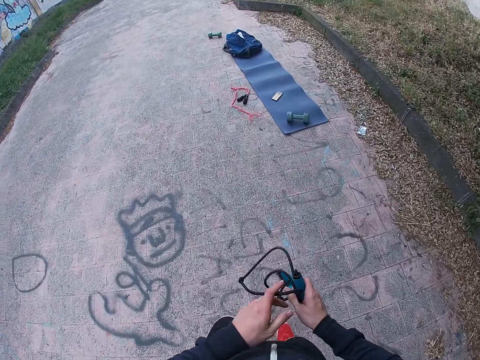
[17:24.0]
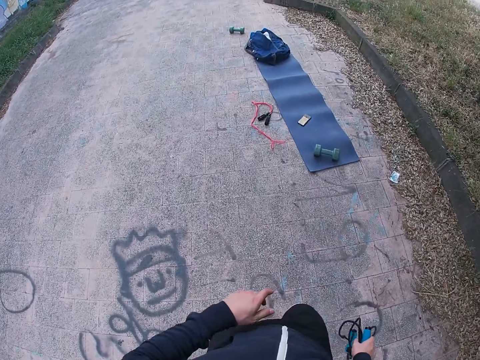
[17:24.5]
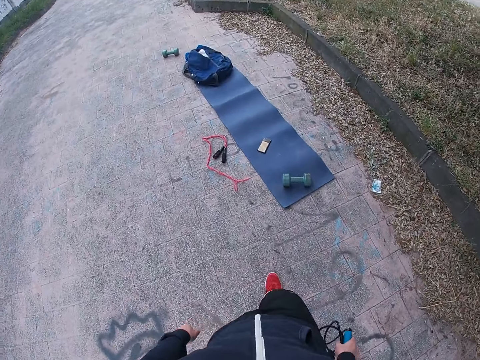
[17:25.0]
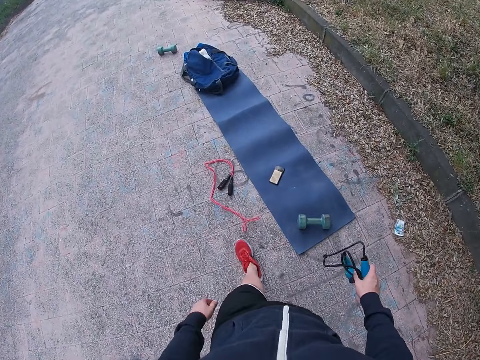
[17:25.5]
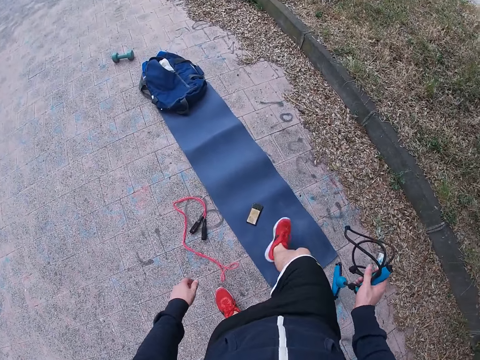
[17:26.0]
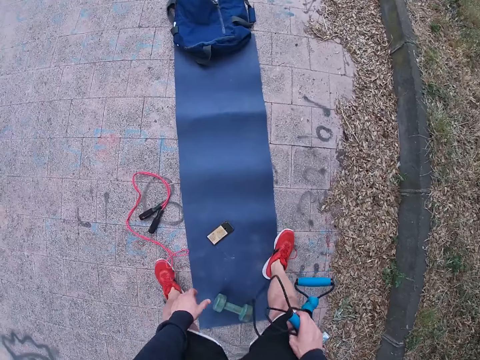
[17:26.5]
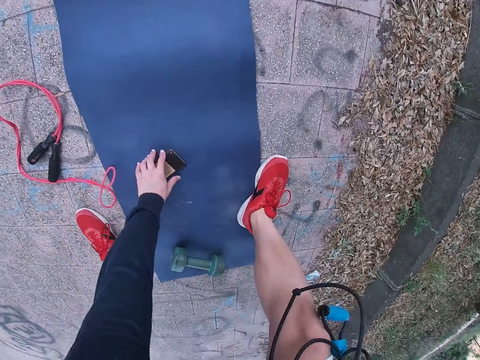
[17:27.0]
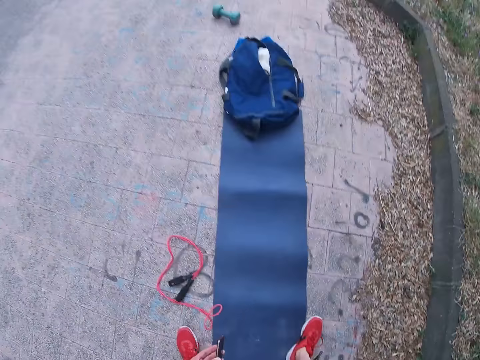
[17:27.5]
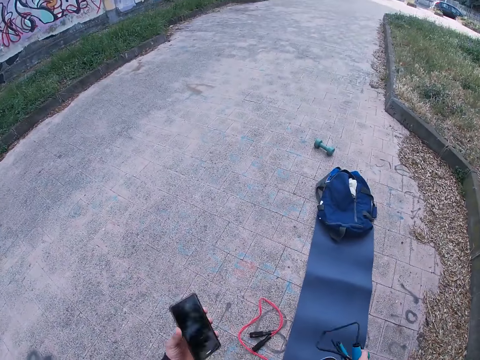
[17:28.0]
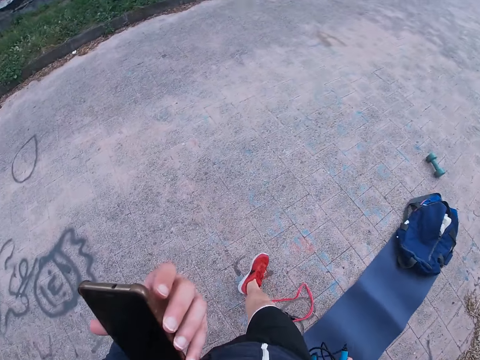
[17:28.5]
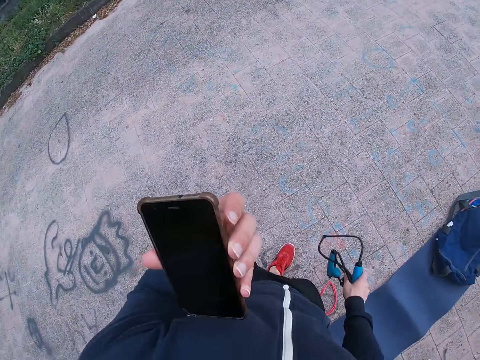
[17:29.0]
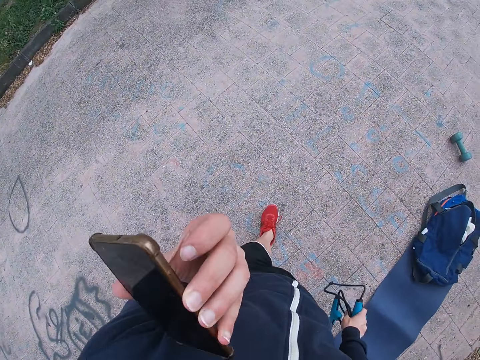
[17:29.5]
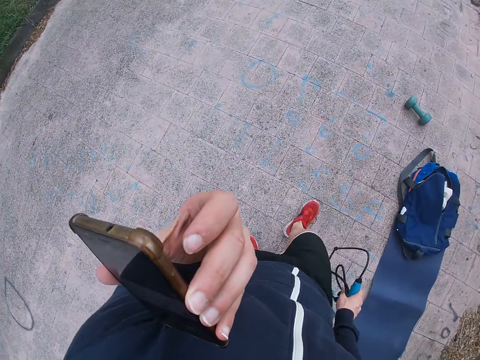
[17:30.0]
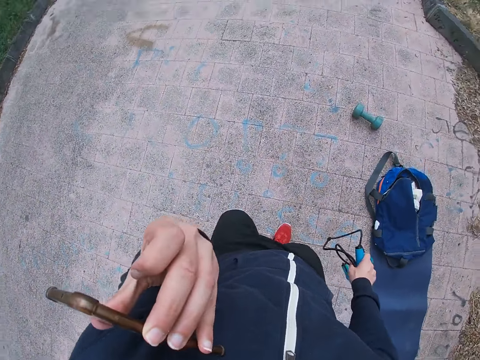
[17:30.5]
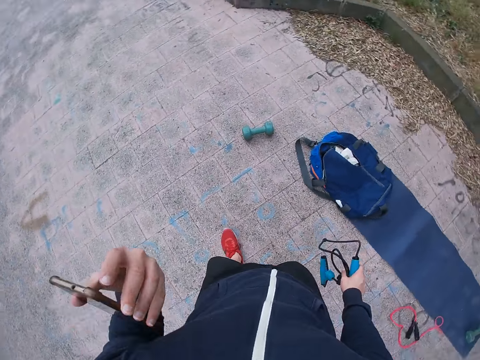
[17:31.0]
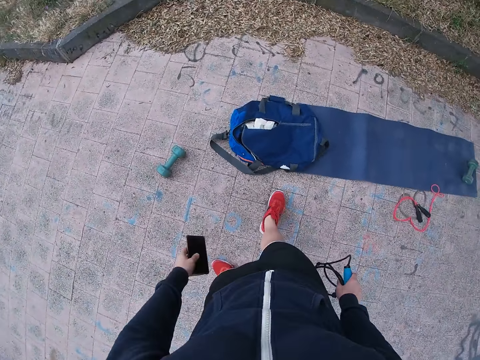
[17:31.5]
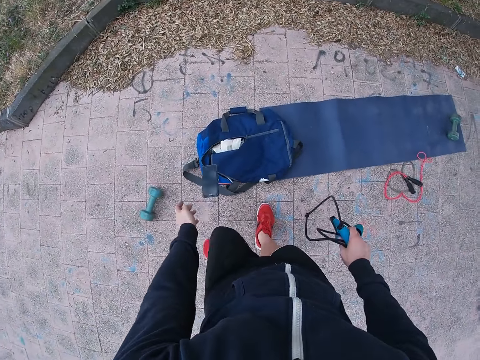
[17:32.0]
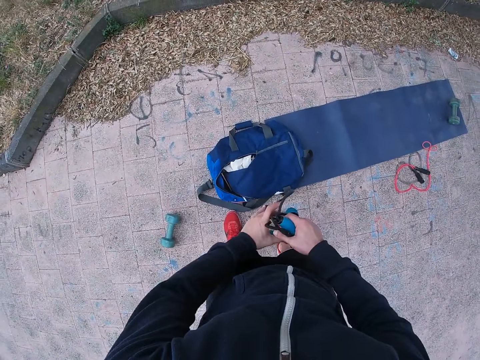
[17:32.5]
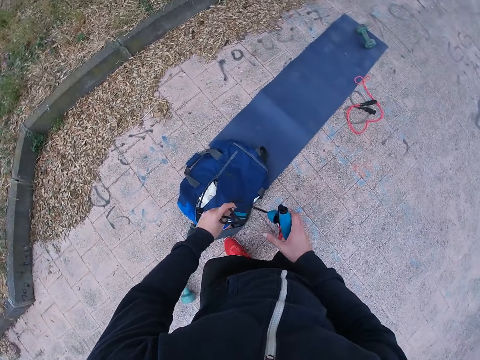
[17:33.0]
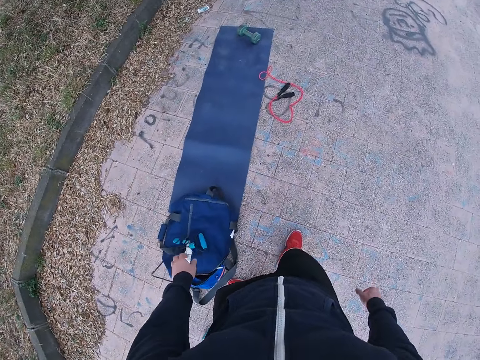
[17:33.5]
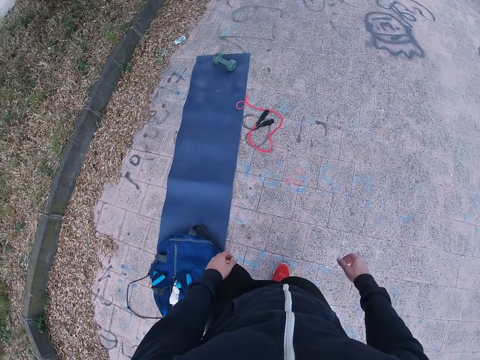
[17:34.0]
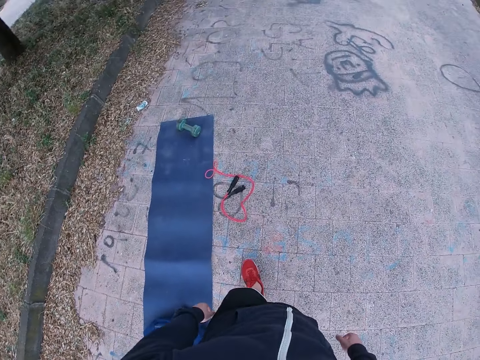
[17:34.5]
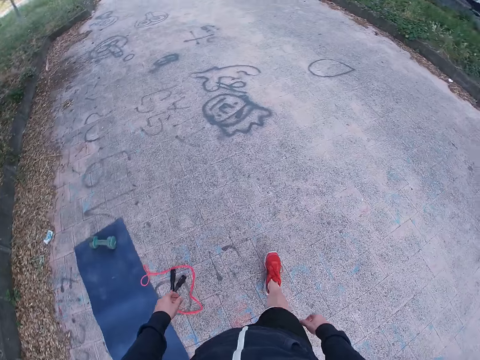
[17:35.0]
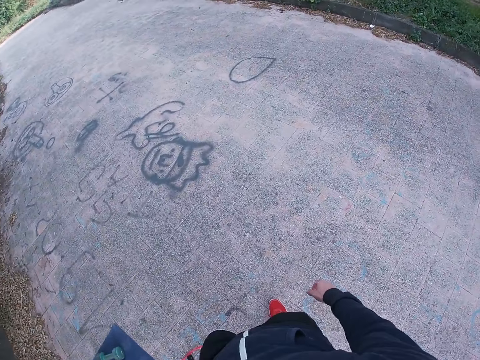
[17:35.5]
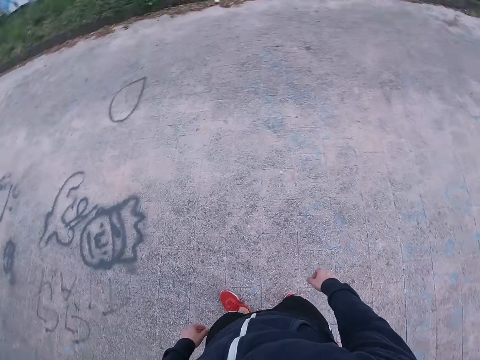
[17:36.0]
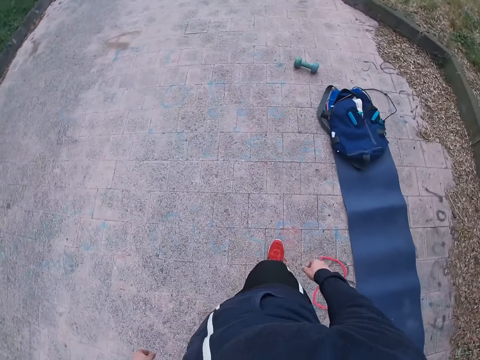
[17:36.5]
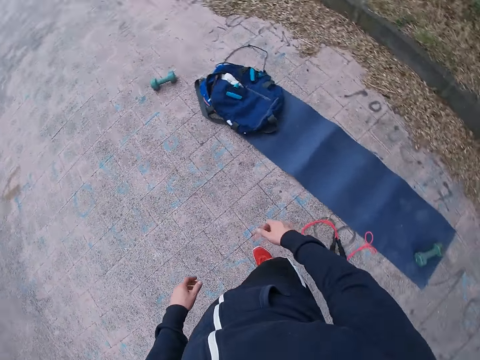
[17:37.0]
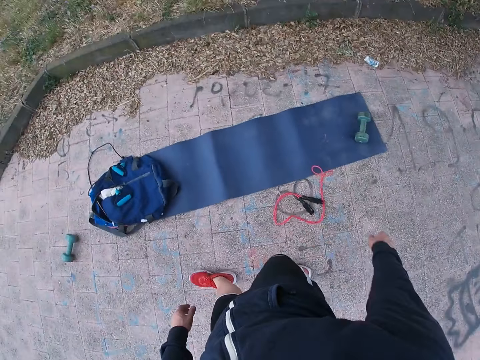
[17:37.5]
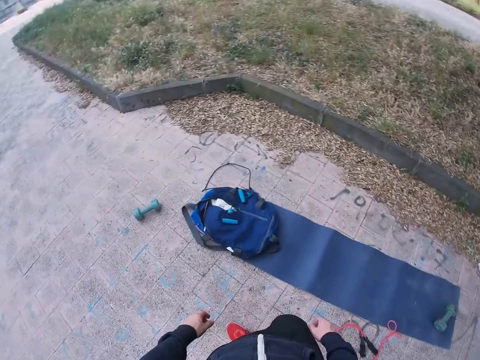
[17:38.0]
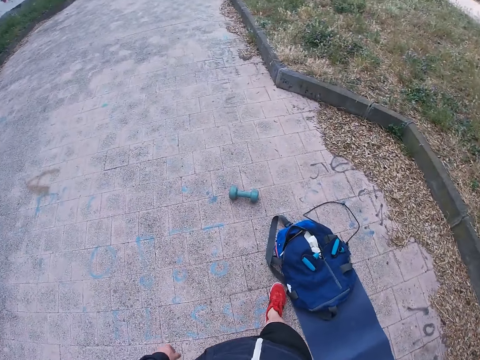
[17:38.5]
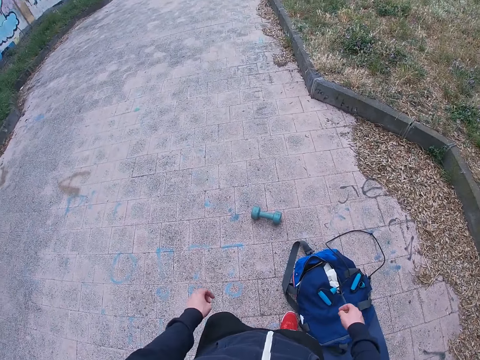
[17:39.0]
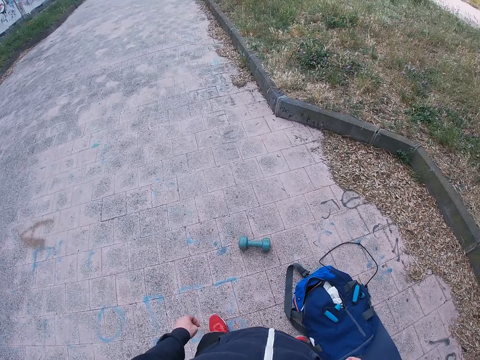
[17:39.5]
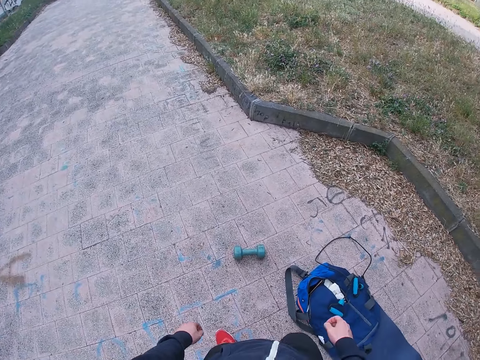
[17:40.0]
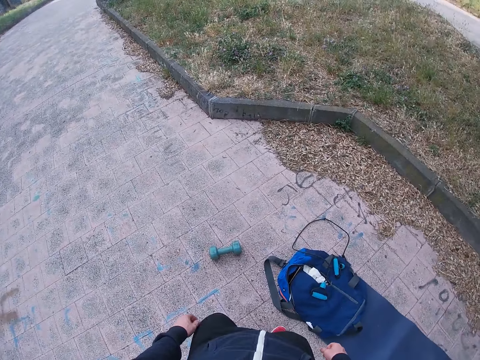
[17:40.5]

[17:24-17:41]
The camera wearer picks his phone from the yoga mat. He bends. He stands. He looks at his phone. He moves forward. He drops his phone on the yoga mat. He drops the resistance band on the yoga mat. He turns around. He moves forward. He turns around. He moves forward.

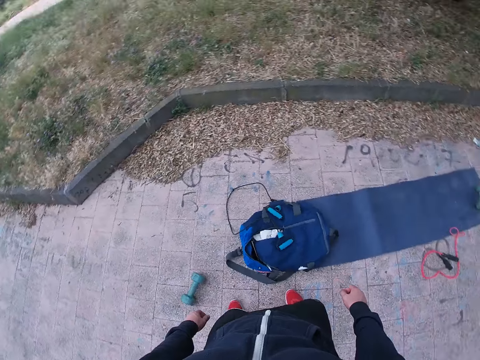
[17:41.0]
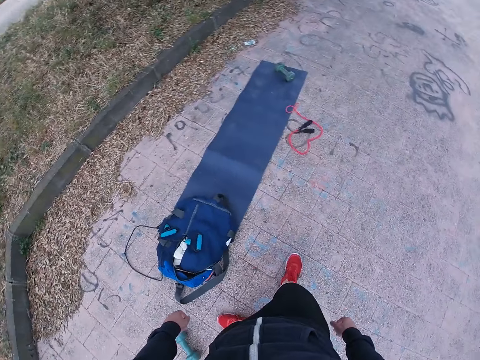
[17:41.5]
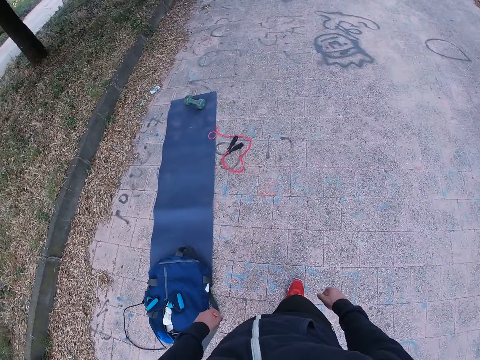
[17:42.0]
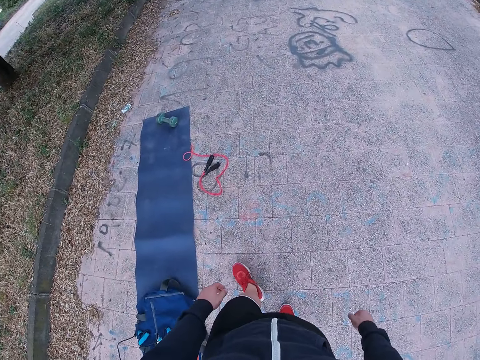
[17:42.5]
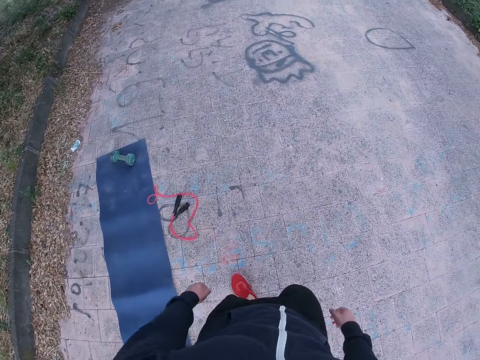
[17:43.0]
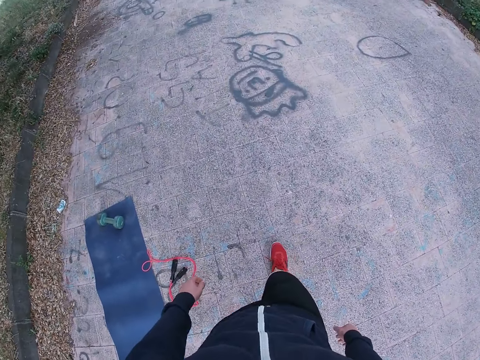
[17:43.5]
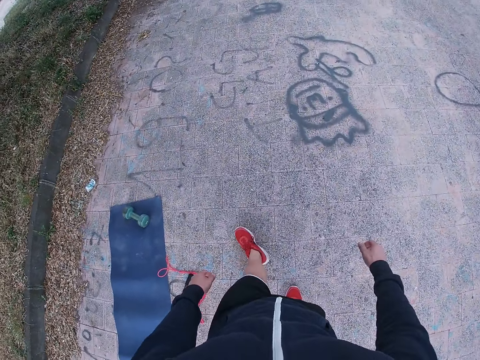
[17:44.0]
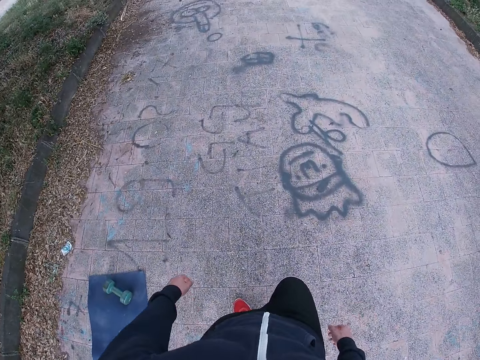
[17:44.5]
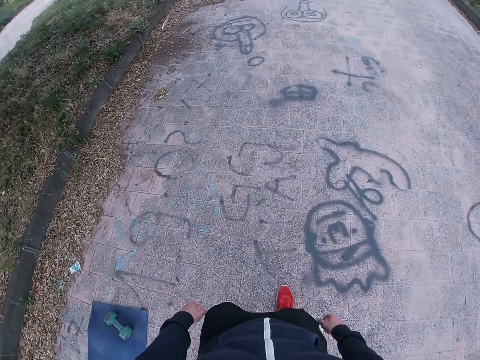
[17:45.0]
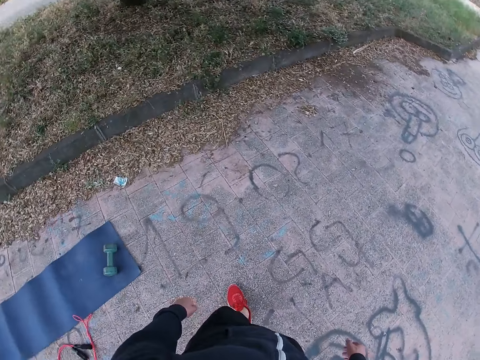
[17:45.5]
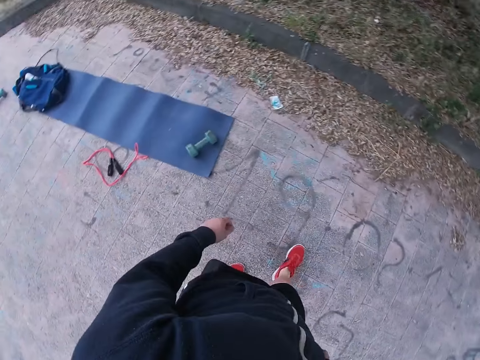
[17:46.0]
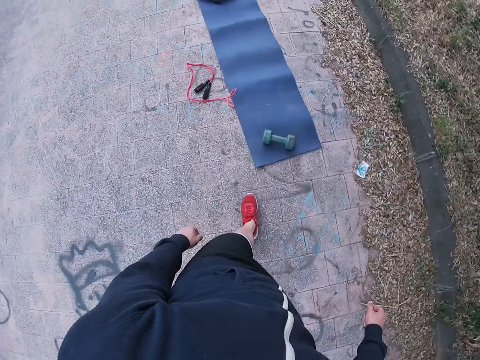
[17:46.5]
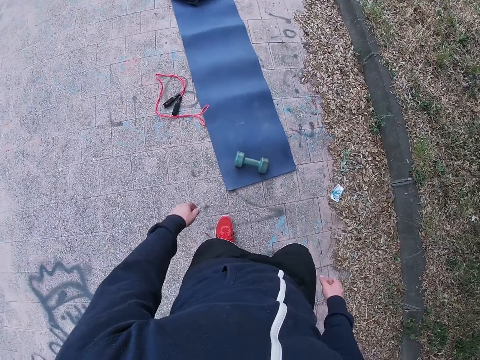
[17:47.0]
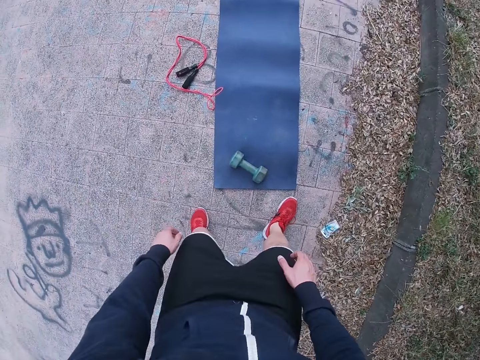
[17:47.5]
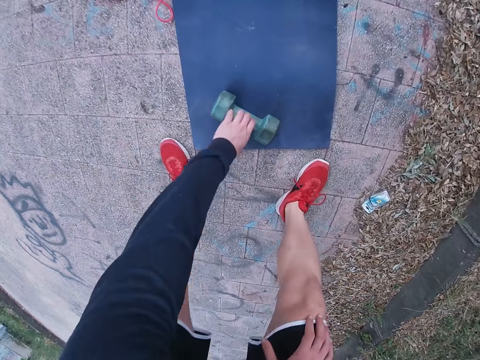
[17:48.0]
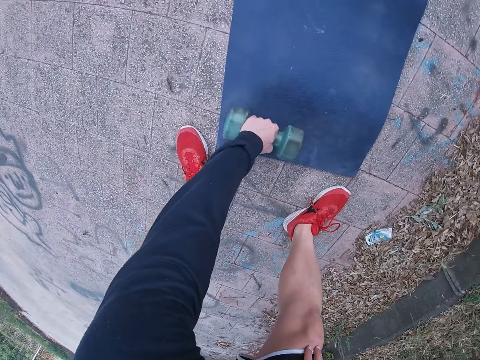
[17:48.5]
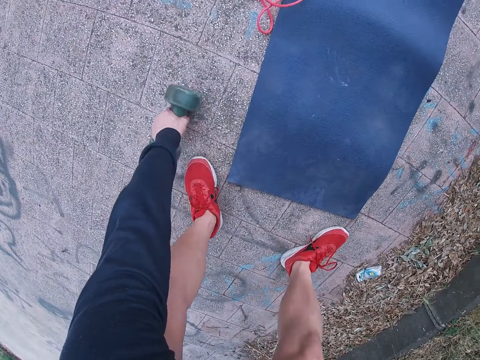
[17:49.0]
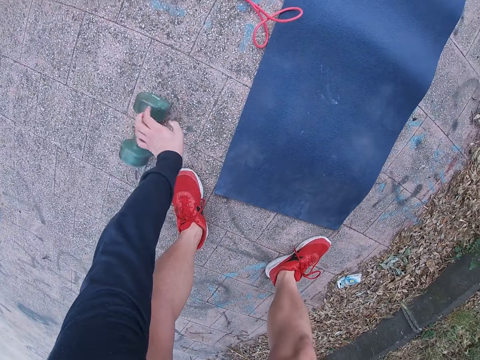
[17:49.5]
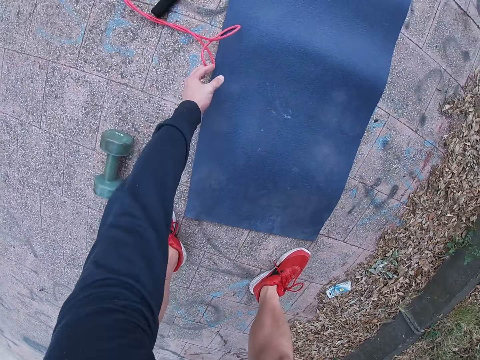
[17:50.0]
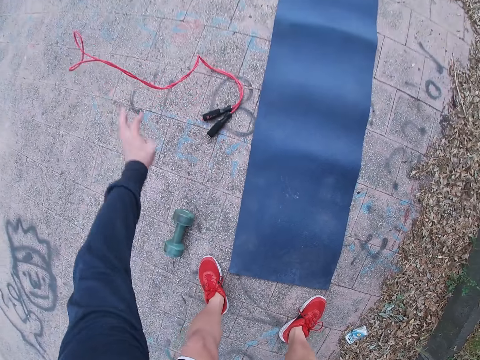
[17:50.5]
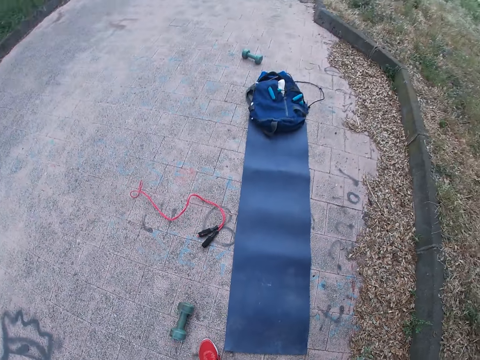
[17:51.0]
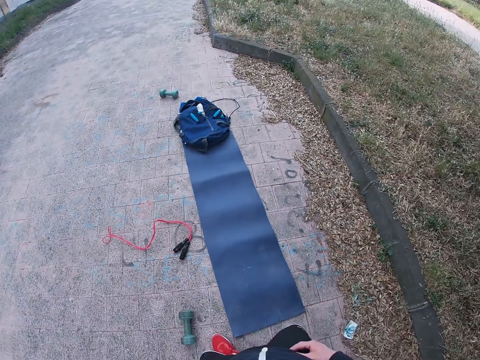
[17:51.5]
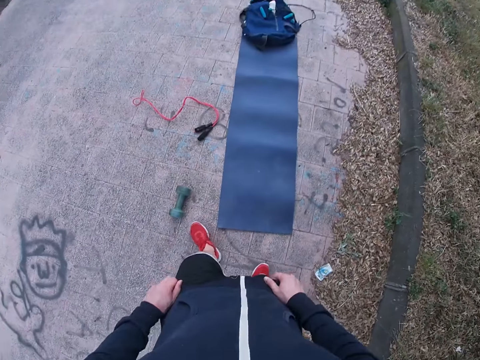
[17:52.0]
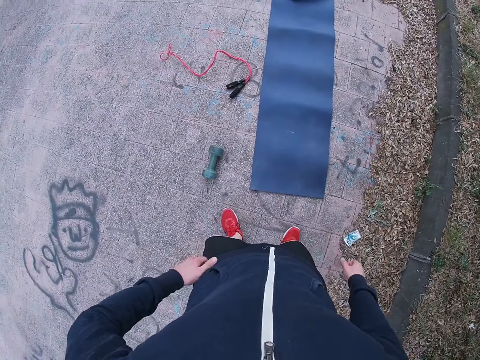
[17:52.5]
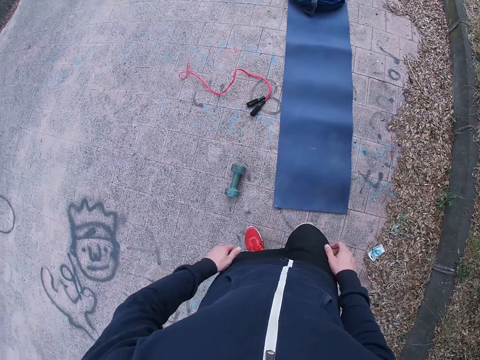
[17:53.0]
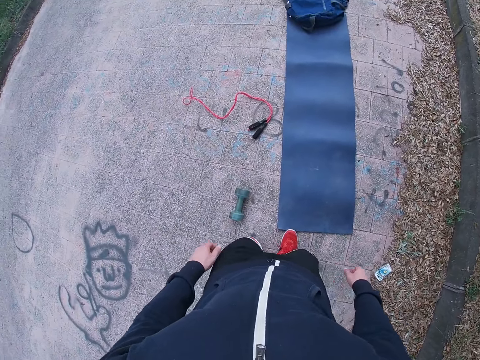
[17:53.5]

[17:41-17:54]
The camera wearer turns around. They move forward. They turn around. They bend. They move the dumbbell from the mat. They move the skipping rope from the mat. They stand. They stare at the yoga mat. They move around.
